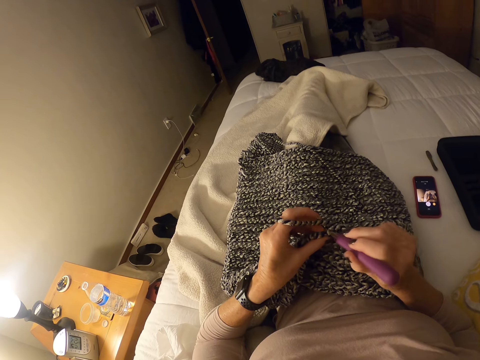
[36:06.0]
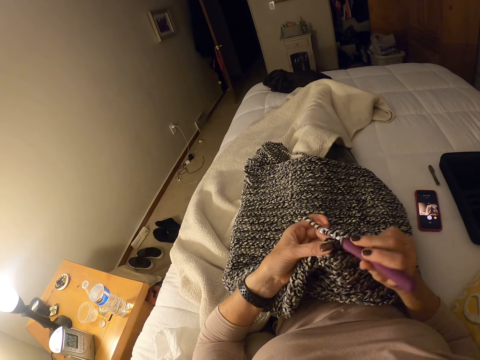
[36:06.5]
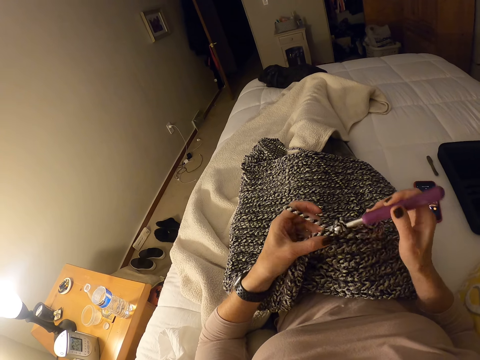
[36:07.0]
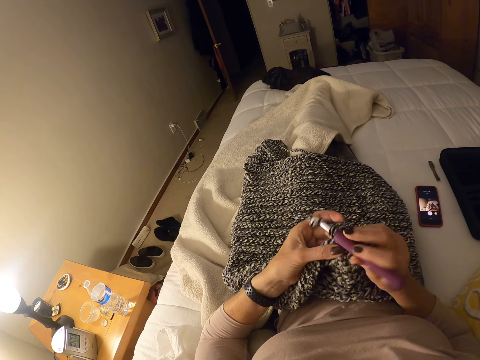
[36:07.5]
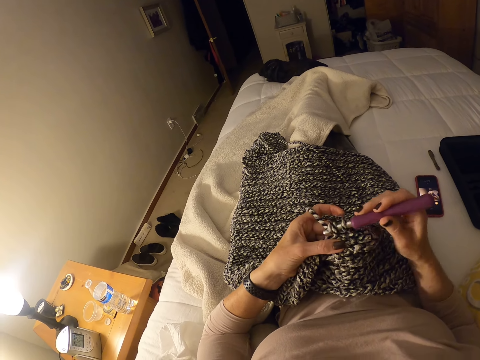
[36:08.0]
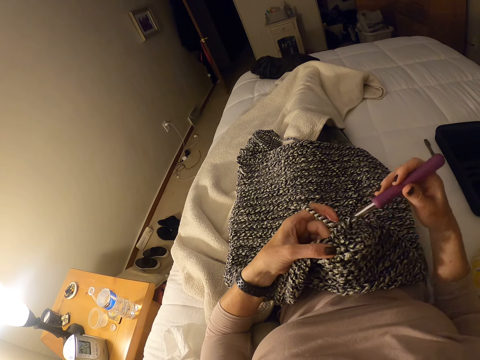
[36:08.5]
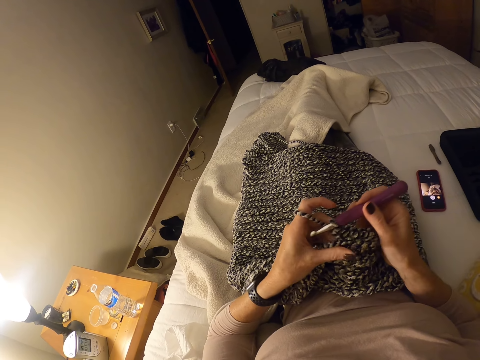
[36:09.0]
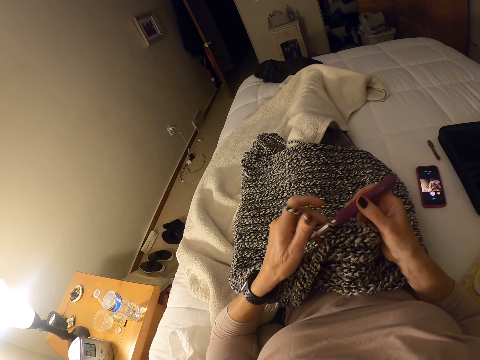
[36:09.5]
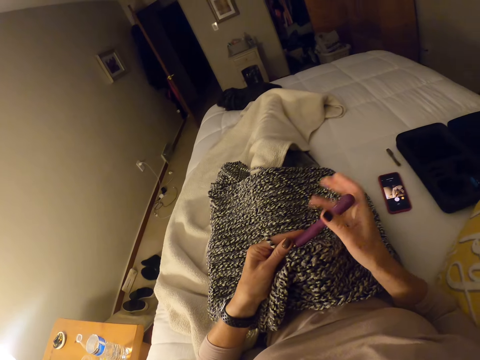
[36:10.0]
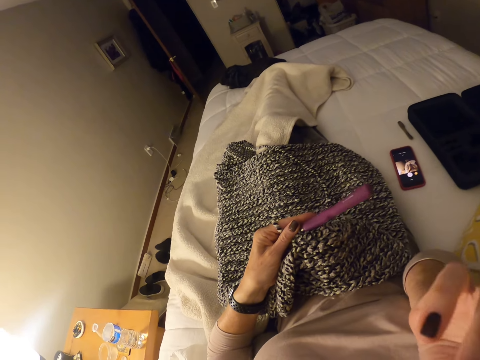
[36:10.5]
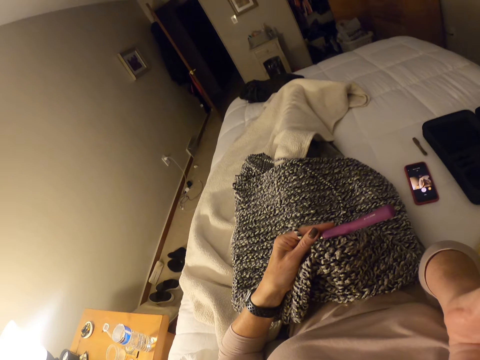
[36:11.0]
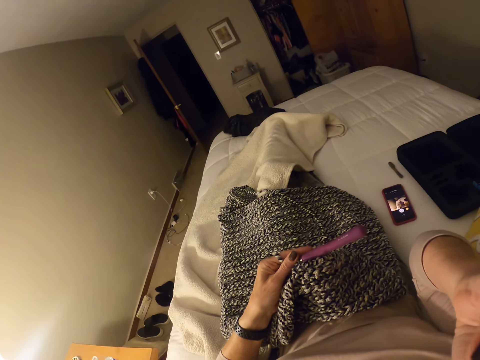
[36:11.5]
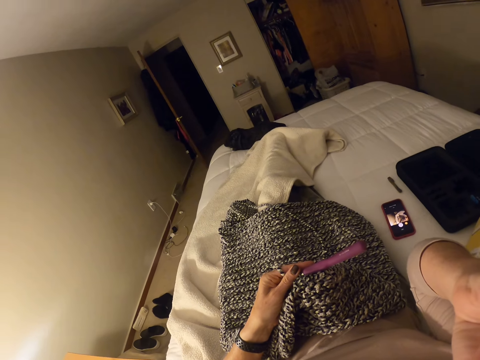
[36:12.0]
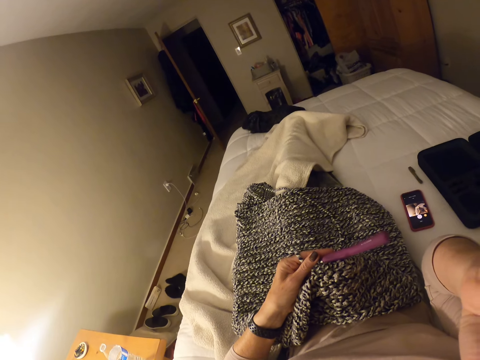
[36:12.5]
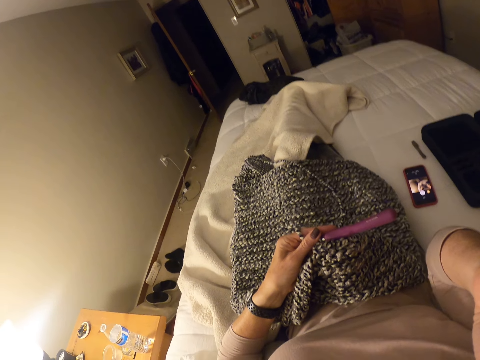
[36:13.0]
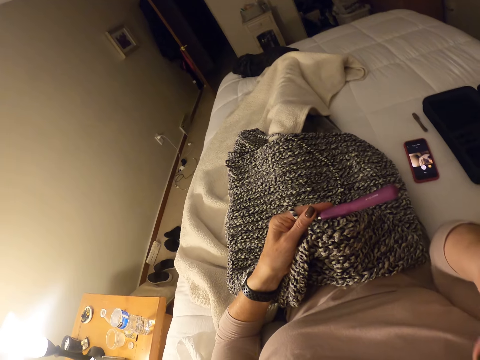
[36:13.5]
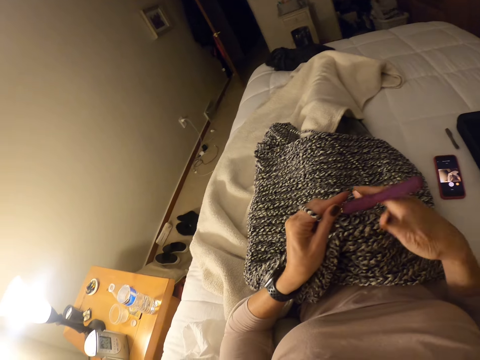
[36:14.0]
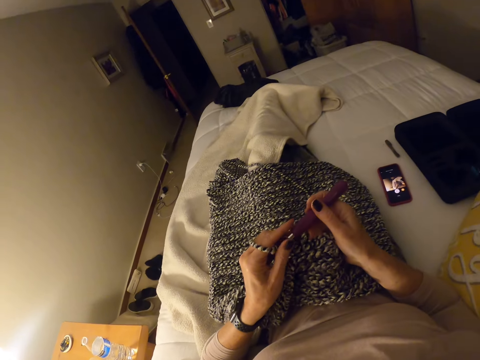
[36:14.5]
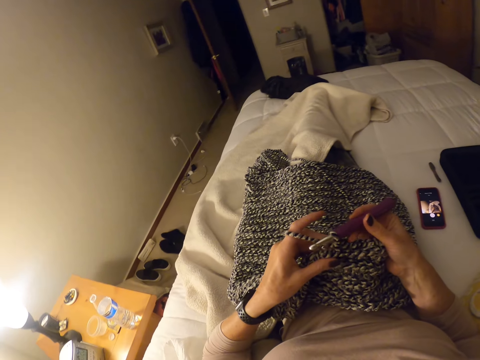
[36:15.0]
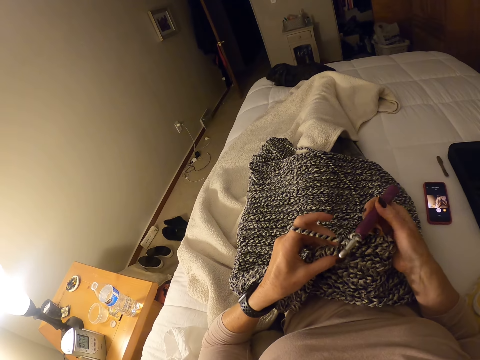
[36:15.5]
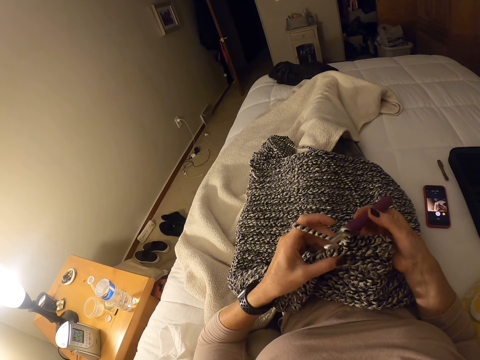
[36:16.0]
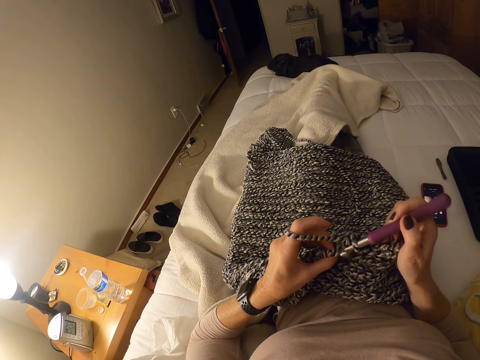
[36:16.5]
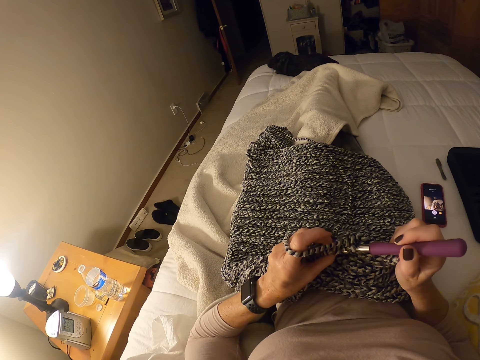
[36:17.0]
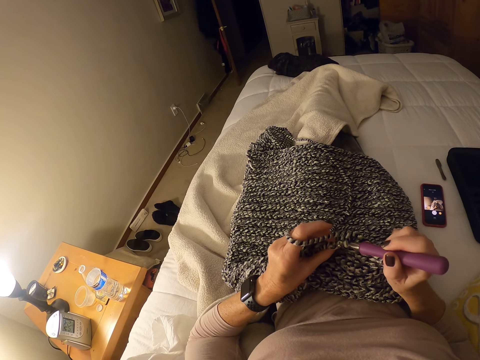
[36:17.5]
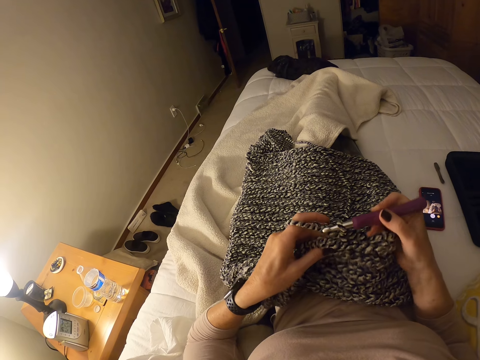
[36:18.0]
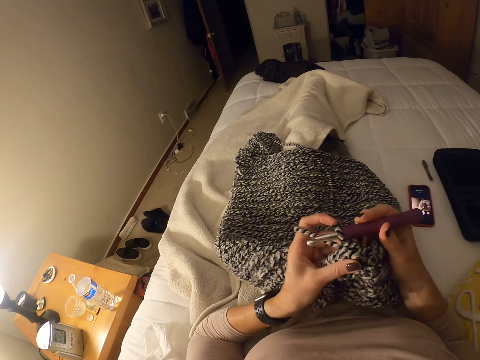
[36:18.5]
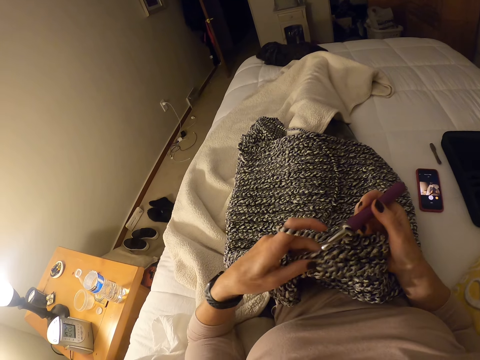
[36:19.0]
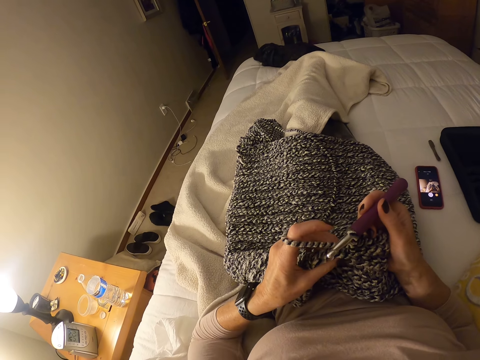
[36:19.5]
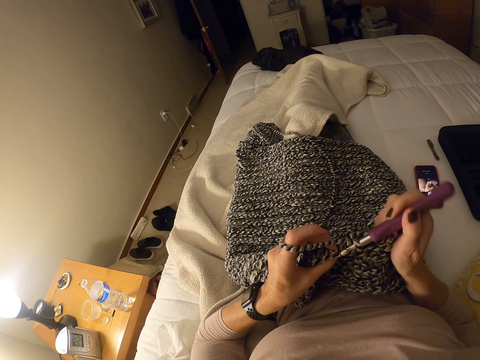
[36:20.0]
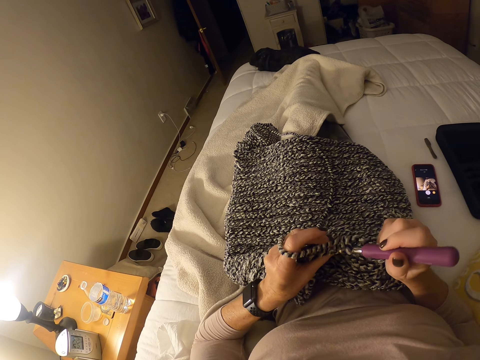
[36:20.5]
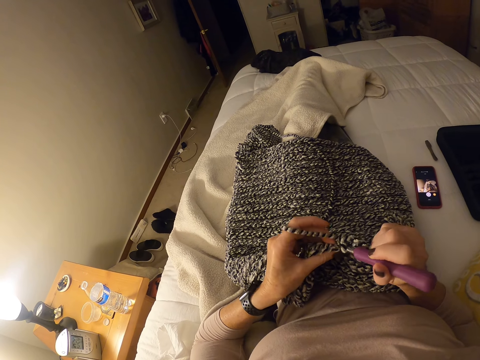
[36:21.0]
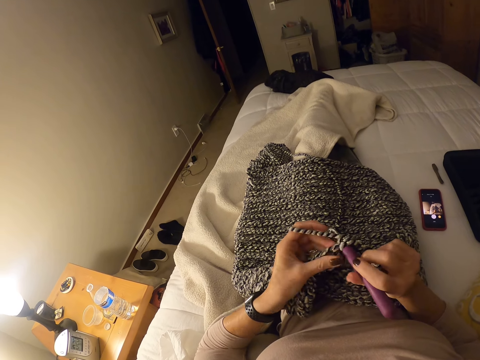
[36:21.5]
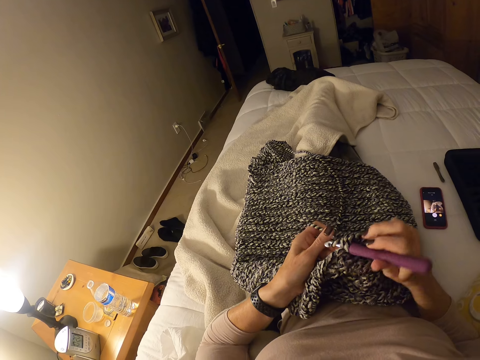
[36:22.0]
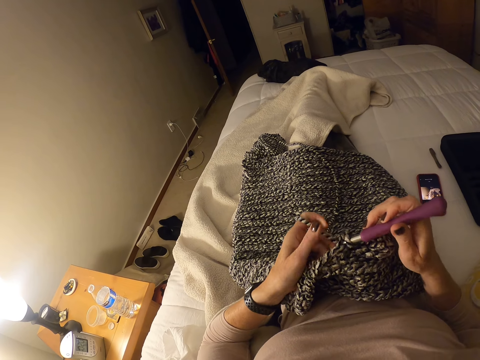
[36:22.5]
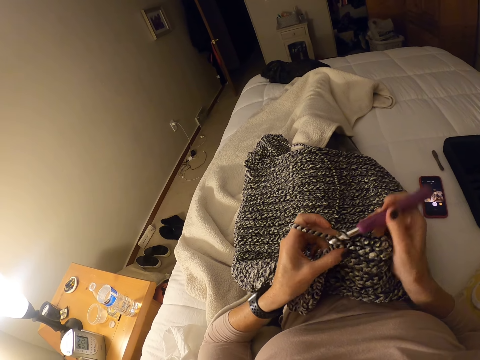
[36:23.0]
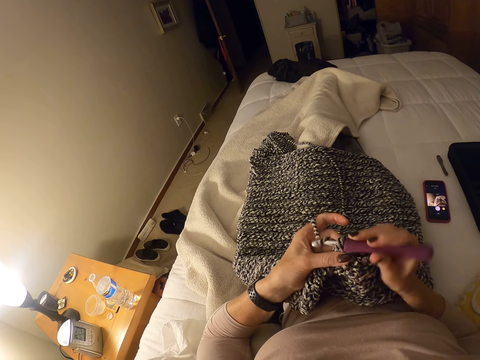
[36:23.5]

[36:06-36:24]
The camera wearer passes the crochet hook to her left hand. She touches her face with her right hand. She holds the crochet hook with her right hand. She crochets the strip of yarn into a cloth with the crochet hook and her left hand. She adjusts her left hand on the crochet cloth. She crochets the strip of yarn into the cloth with the crochet hook and her left hand.

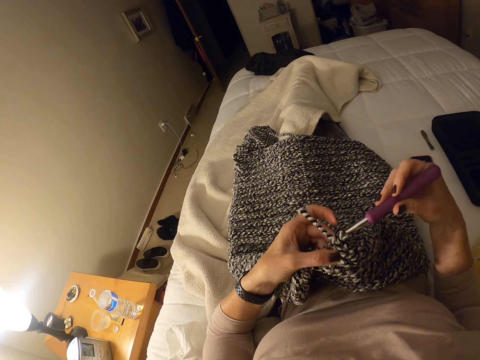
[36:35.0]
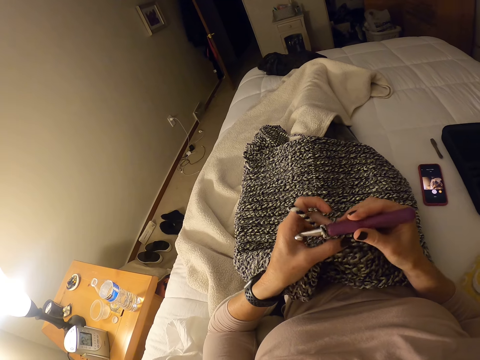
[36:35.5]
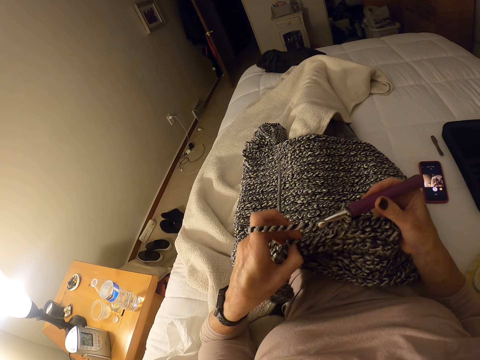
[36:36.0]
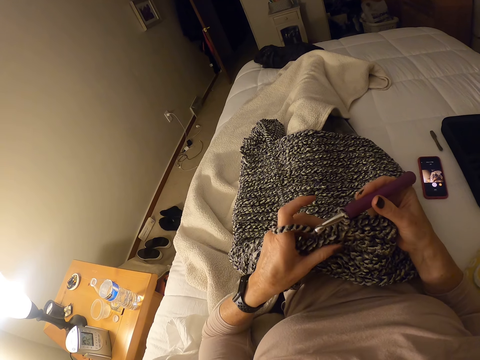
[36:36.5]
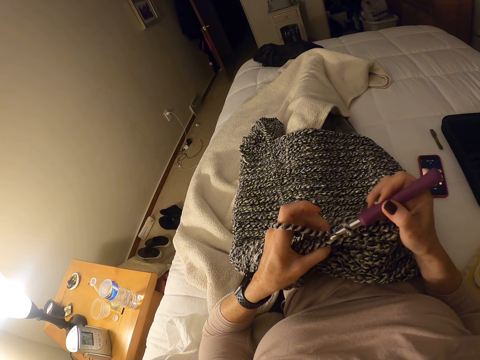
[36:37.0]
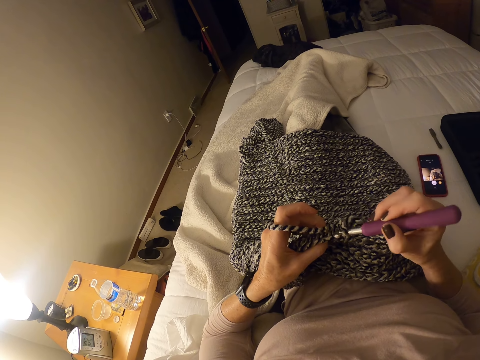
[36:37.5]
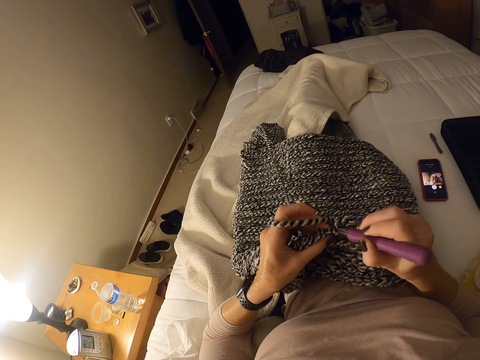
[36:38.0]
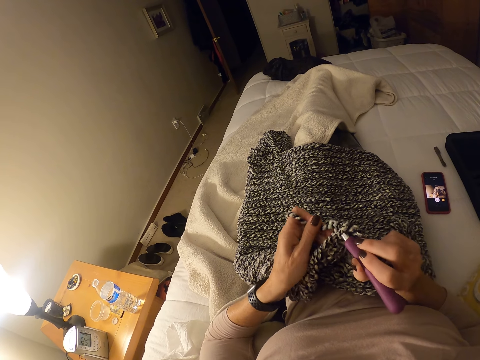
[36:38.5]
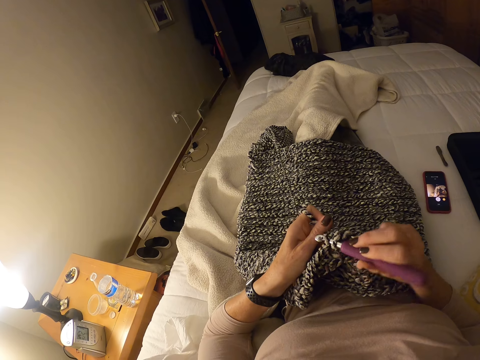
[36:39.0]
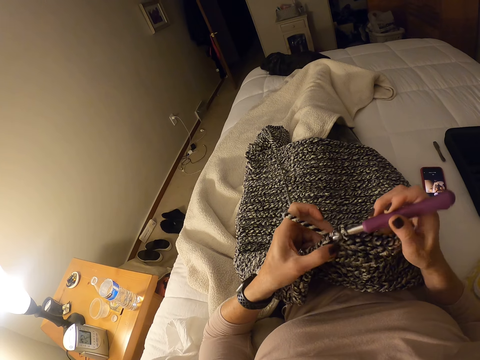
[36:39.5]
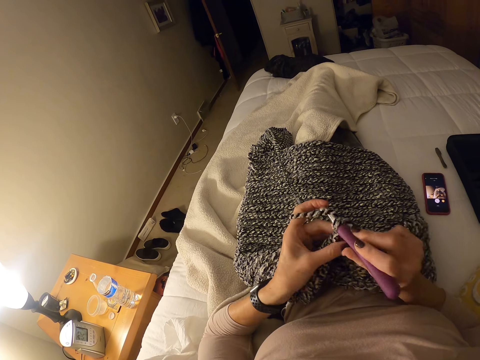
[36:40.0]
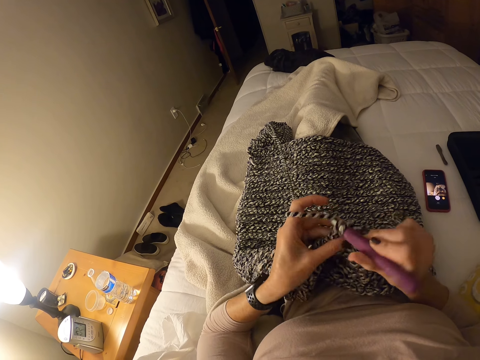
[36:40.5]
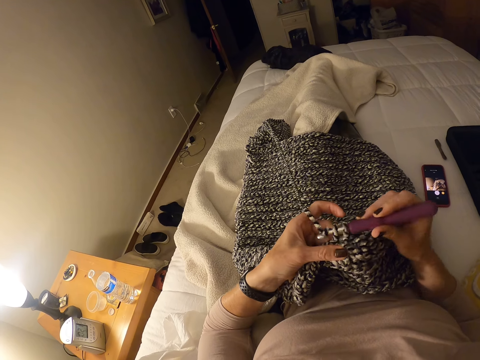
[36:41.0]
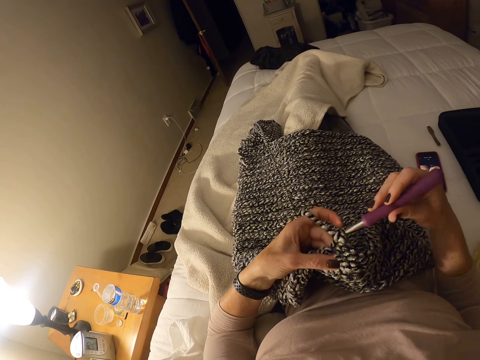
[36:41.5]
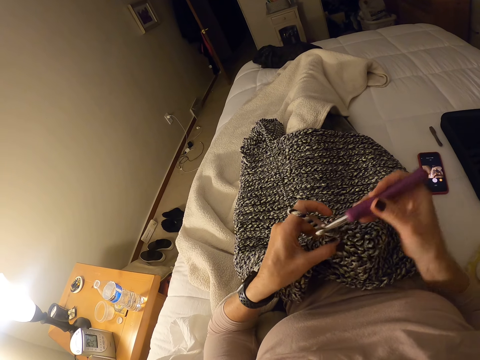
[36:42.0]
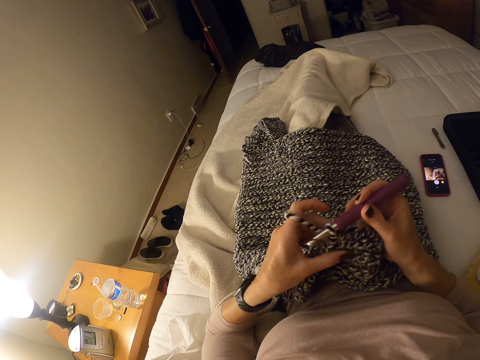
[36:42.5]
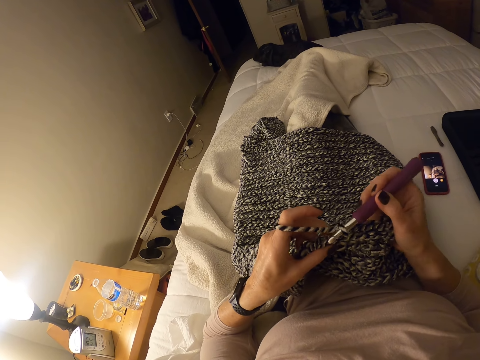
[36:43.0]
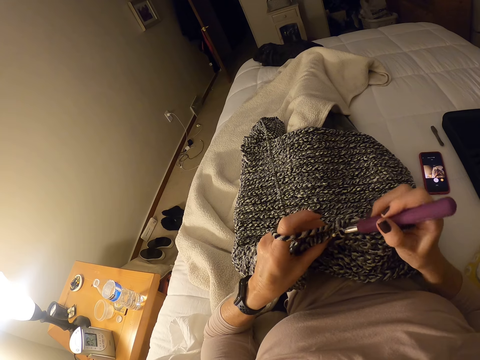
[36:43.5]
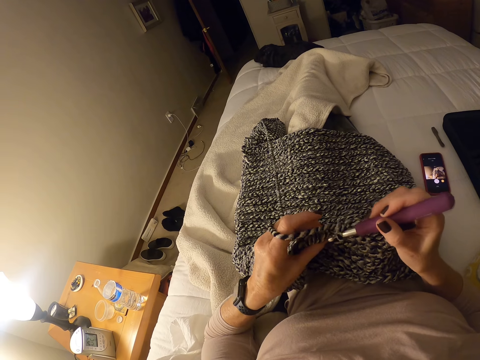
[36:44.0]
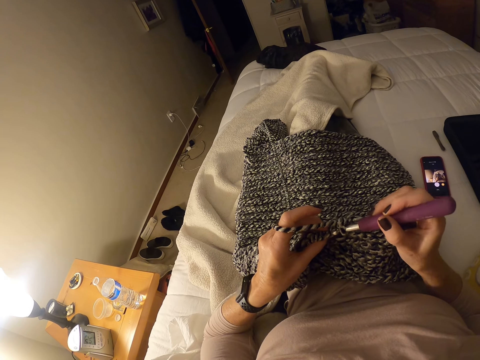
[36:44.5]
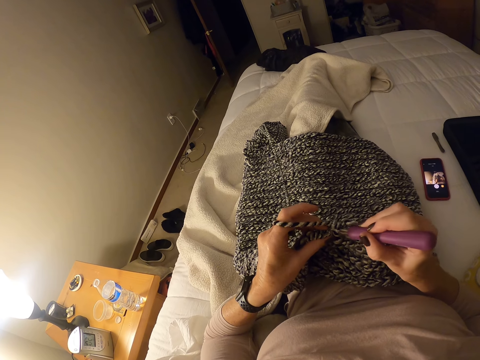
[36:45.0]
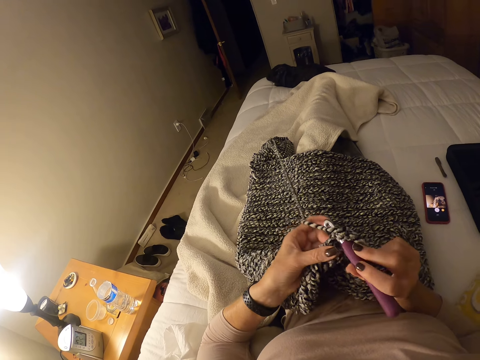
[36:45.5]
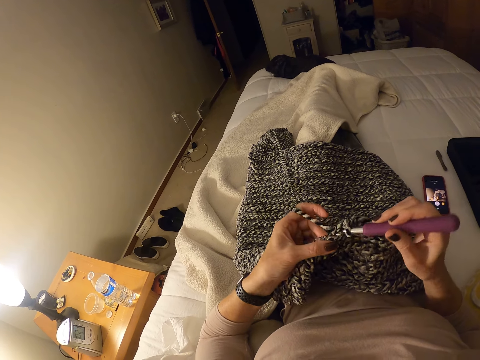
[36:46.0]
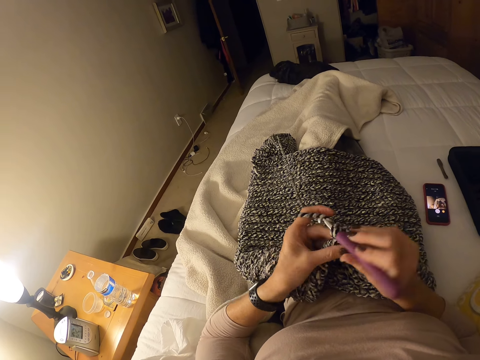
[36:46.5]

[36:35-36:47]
The camera wearer adjusts her left hand on the crochet cloth. She crochets the strip of yarn into a cloth with the crochet hook and her left hand.
